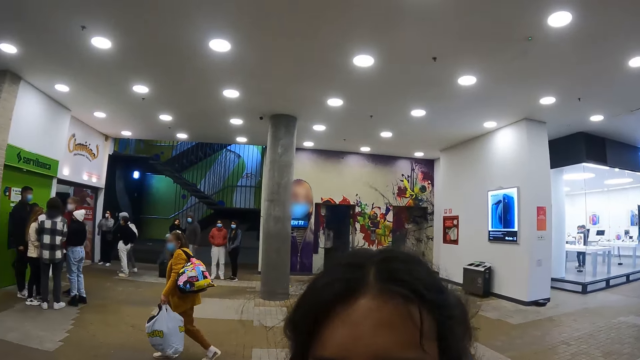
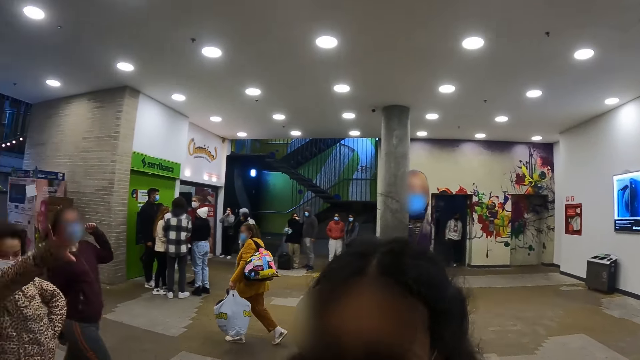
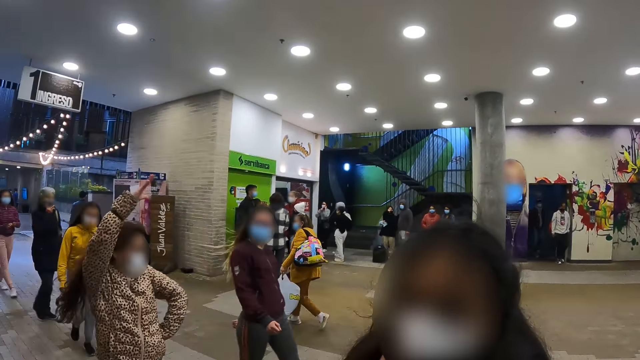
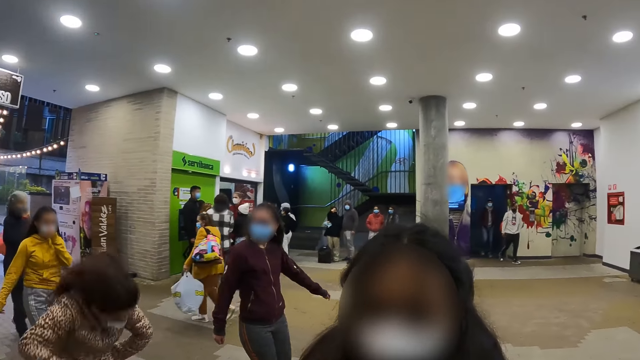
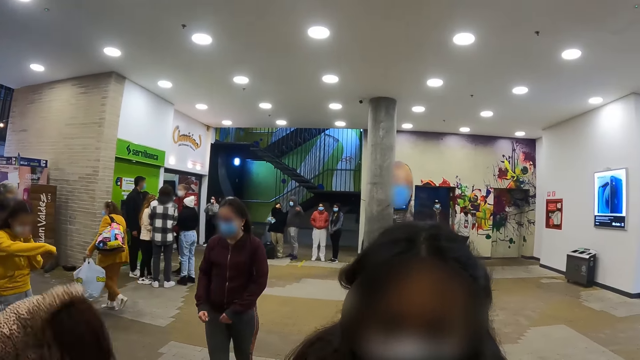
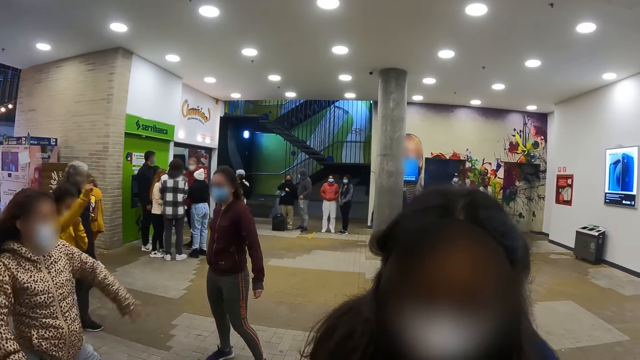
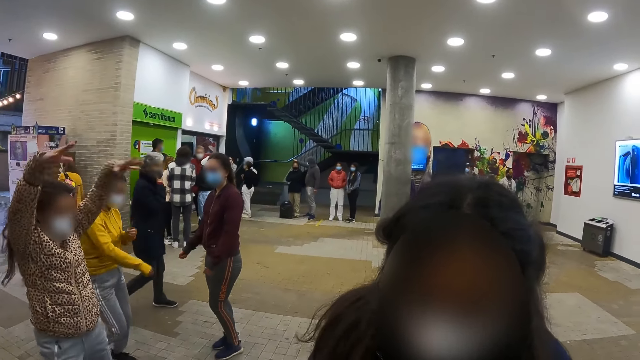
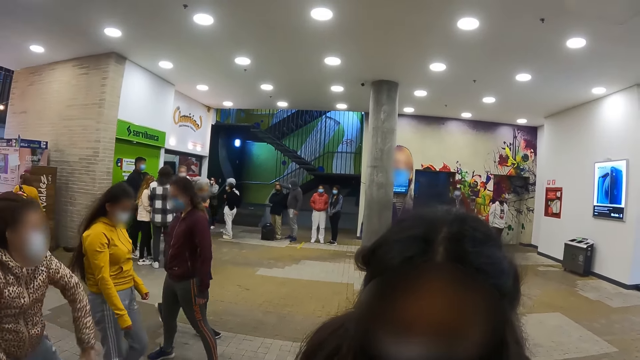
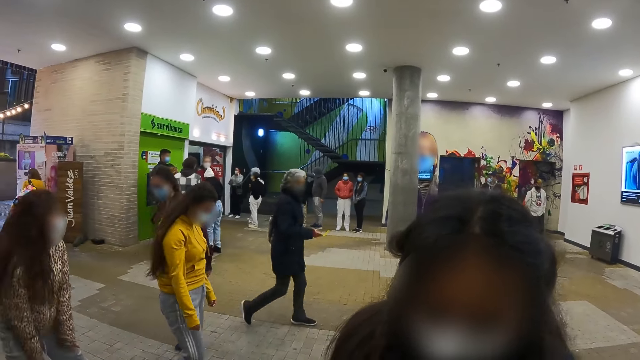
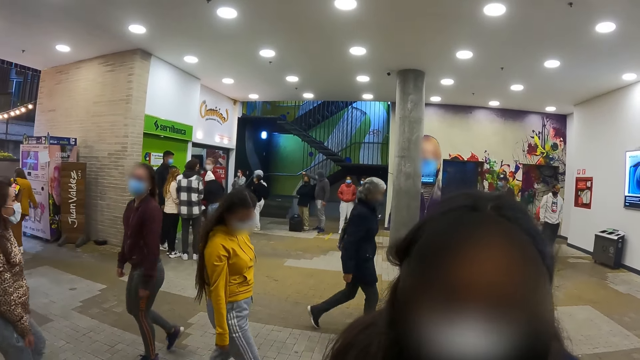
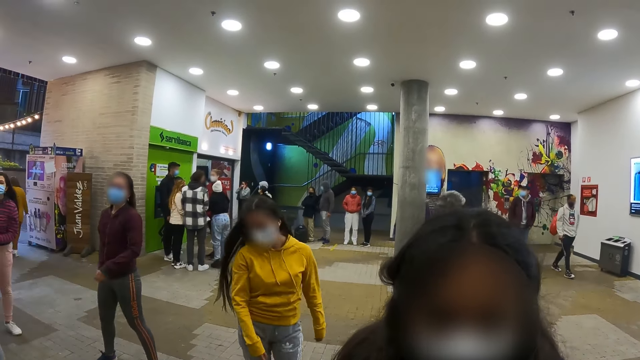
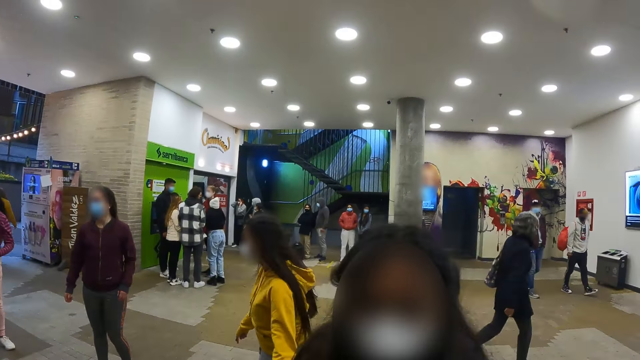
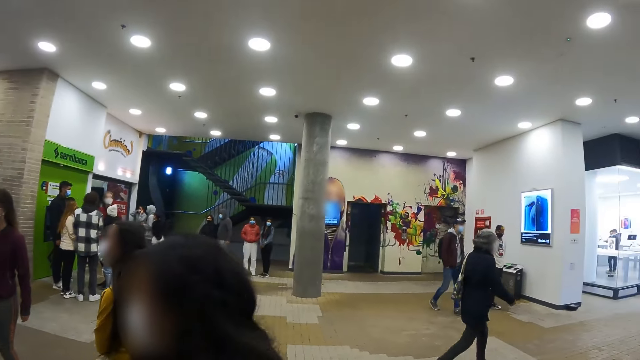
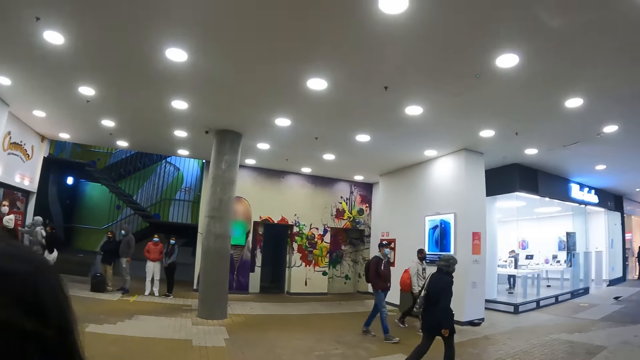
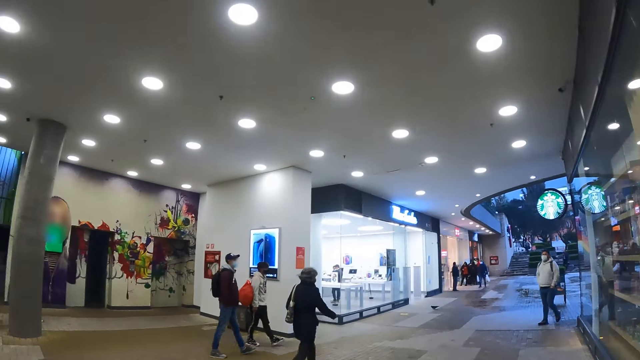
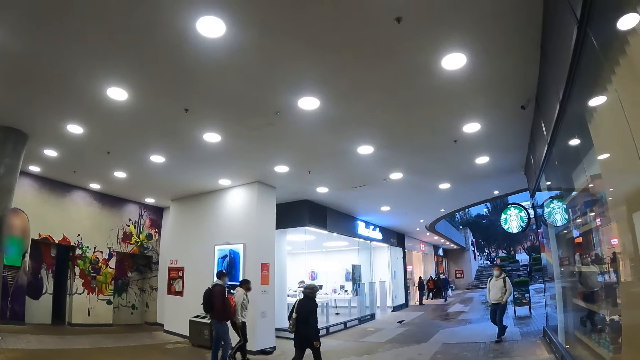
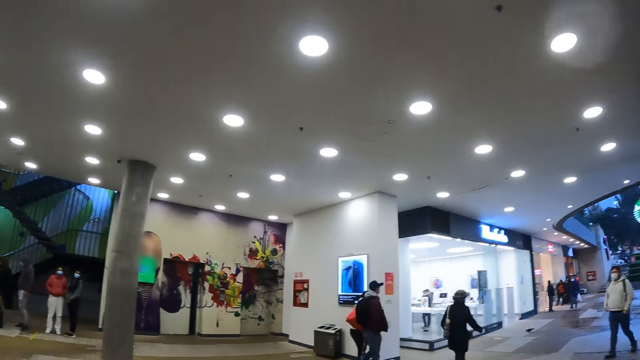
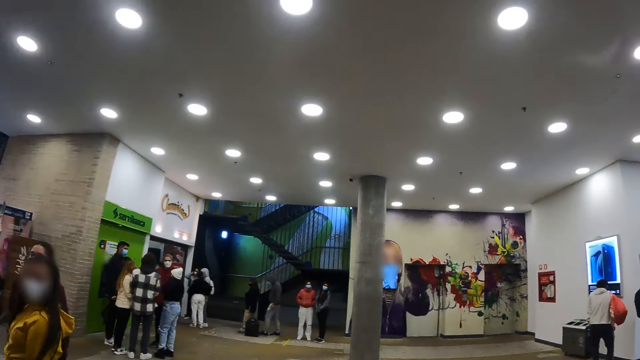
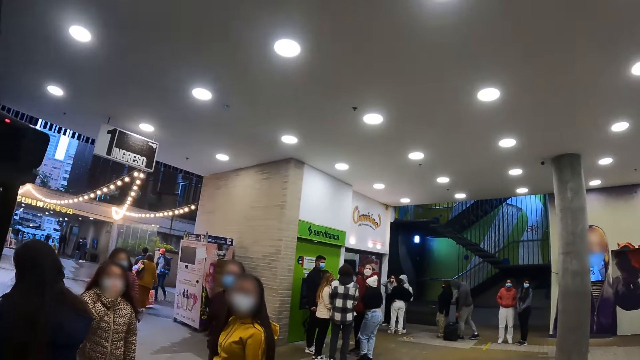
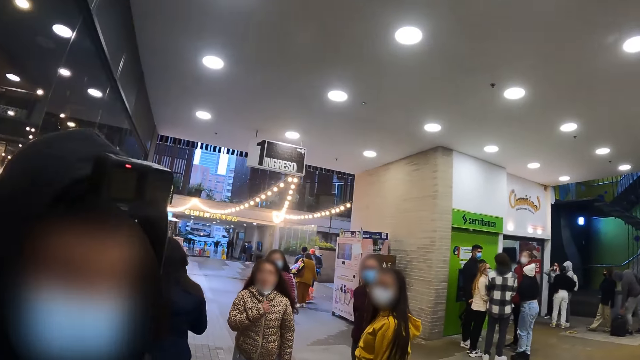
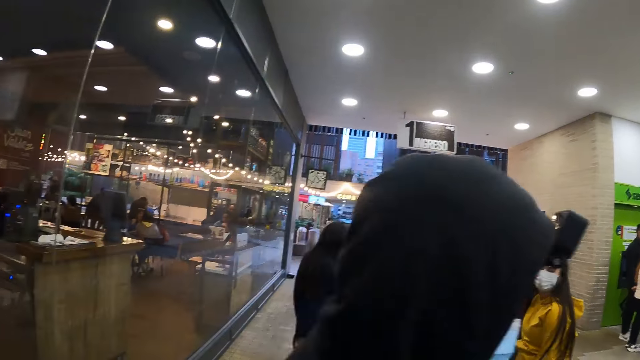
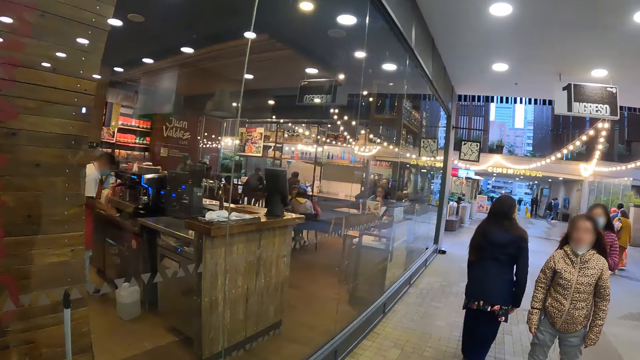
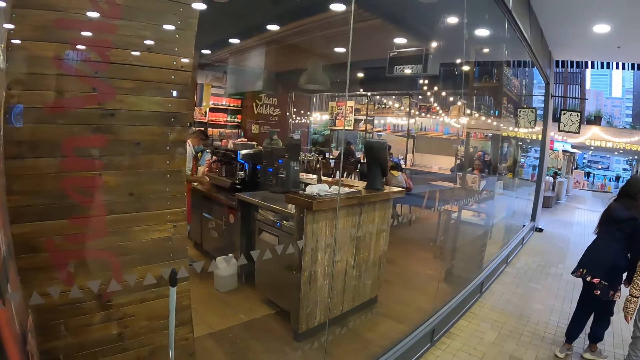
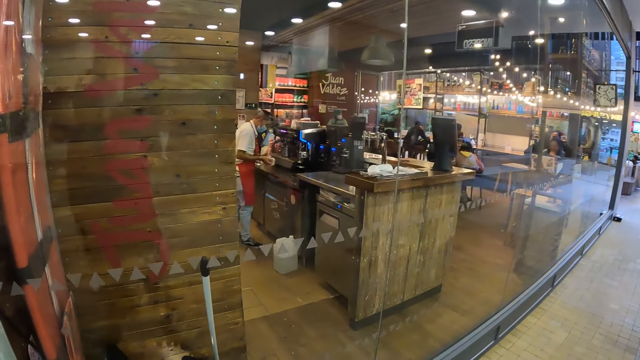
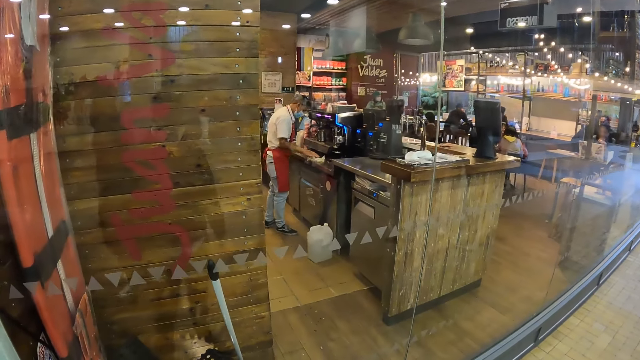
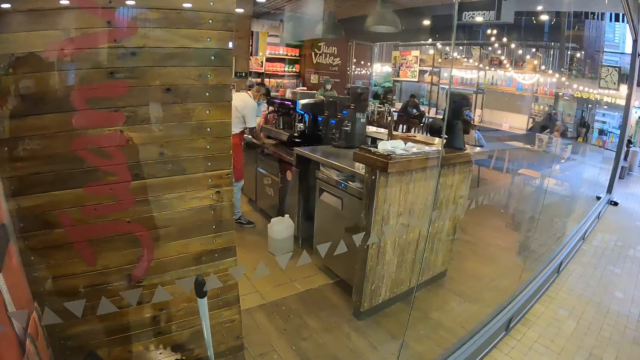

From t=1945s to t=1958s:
A woman moves a hand. She moves hands. The camera wearer looks around the mall.

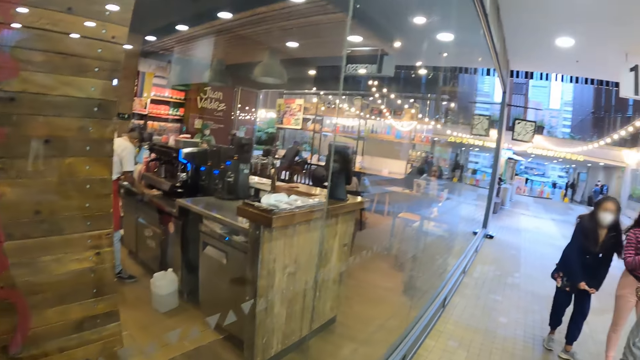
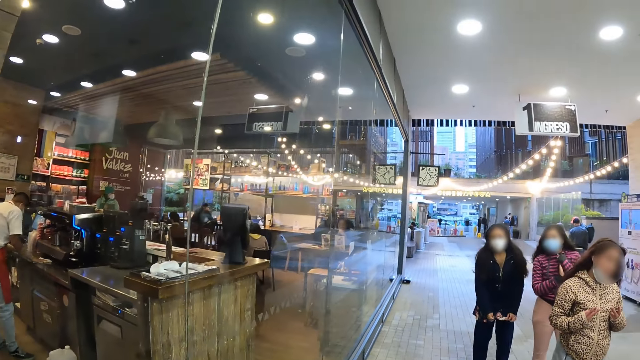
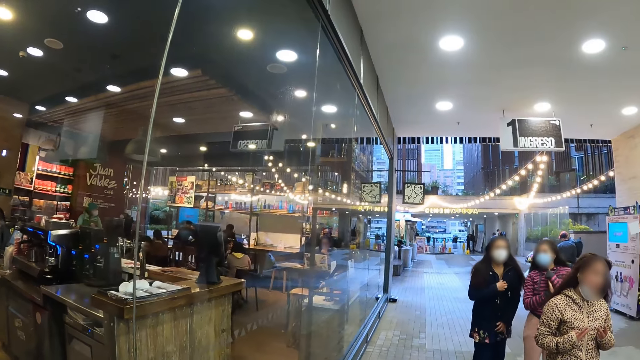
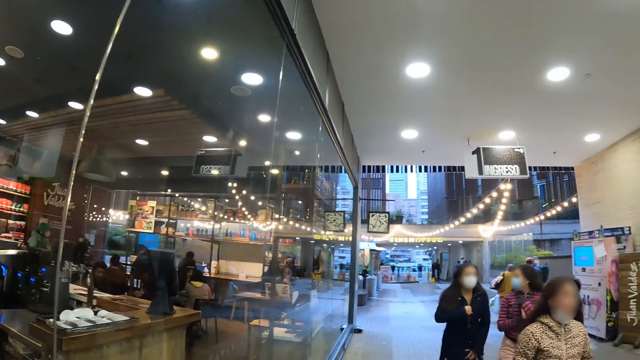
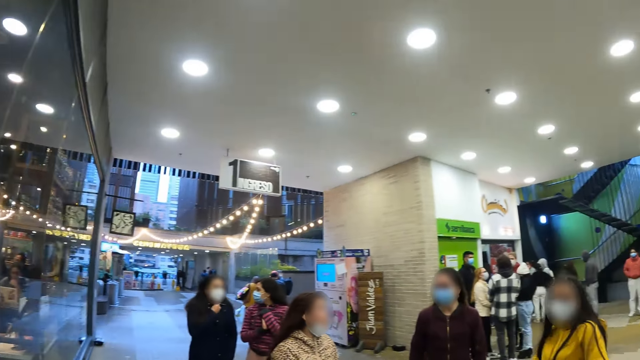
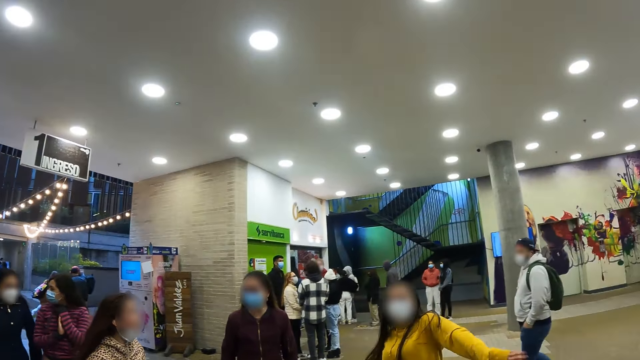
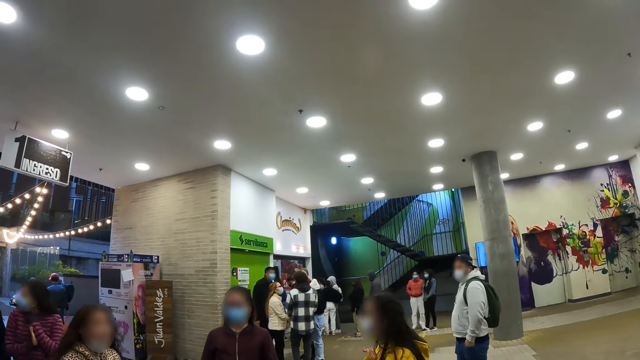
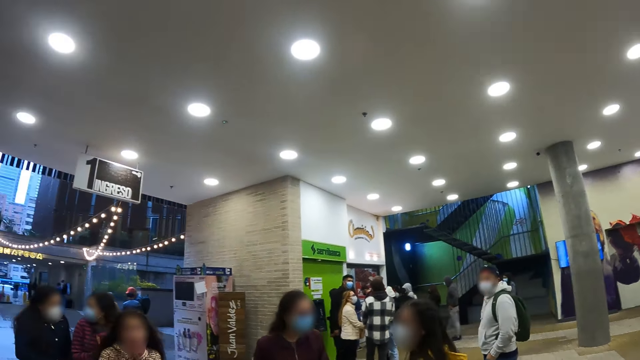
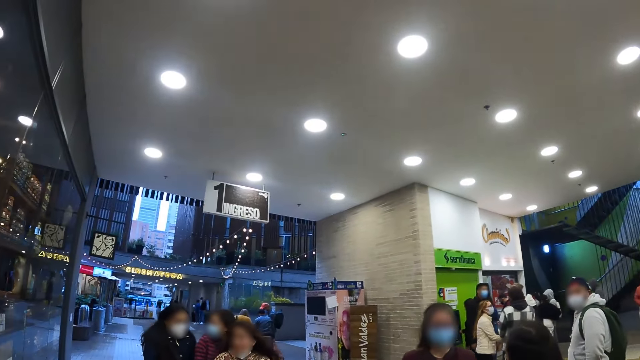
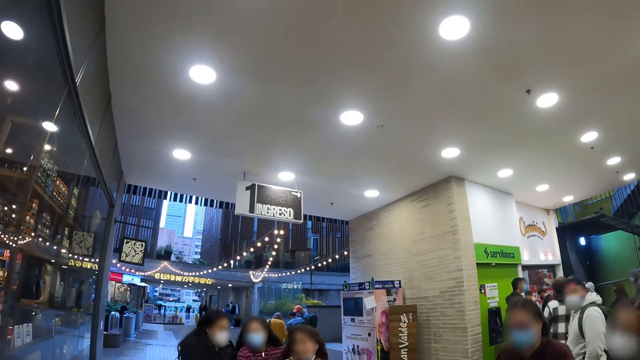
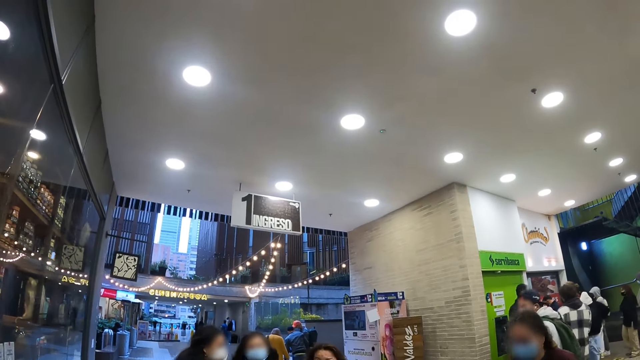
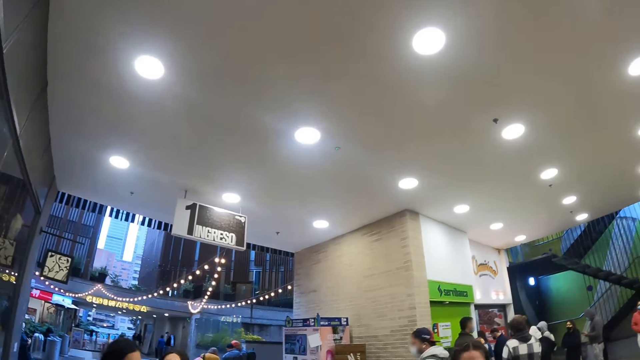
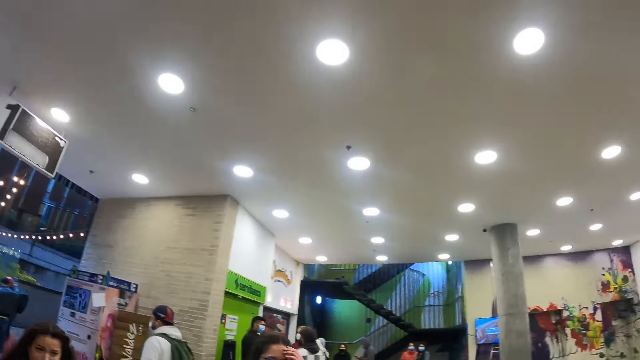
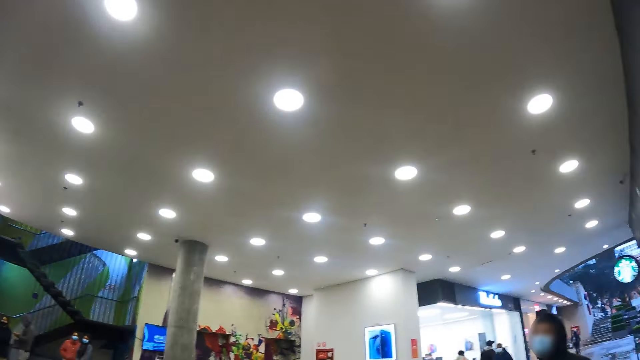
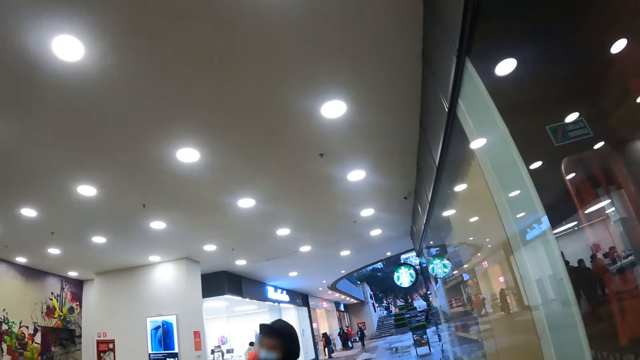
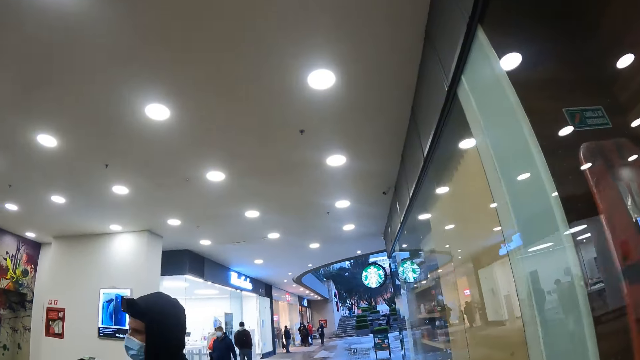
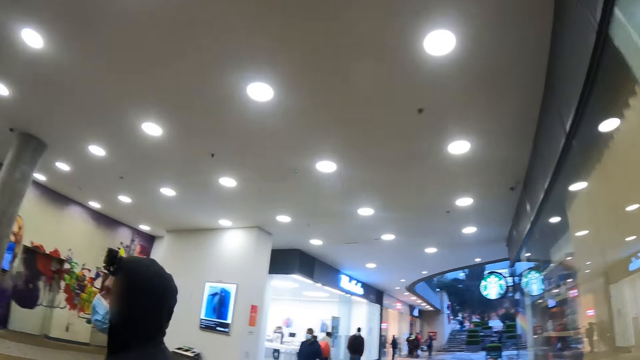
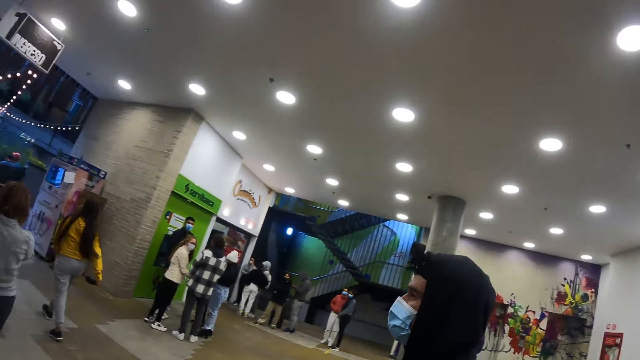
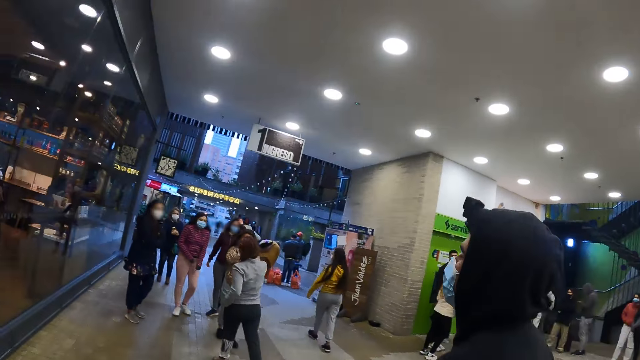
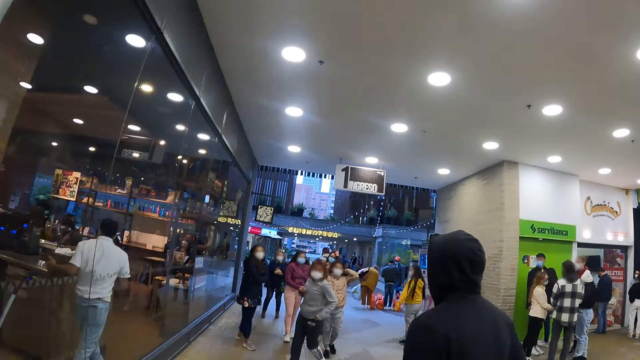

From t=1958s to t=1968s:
The camera wearer looks around the roof.
